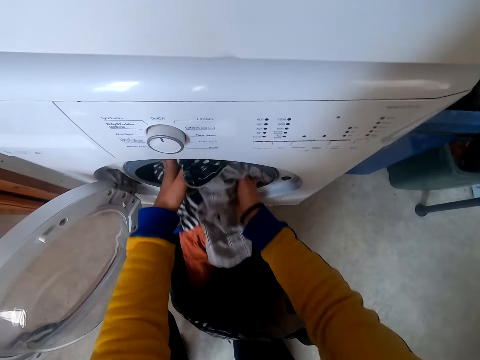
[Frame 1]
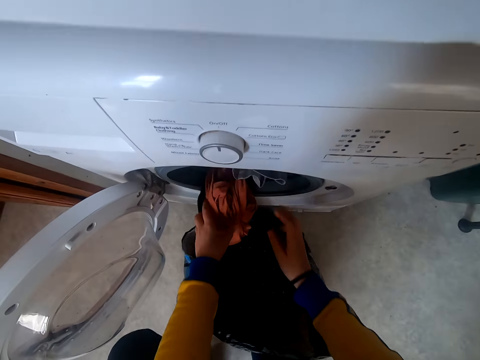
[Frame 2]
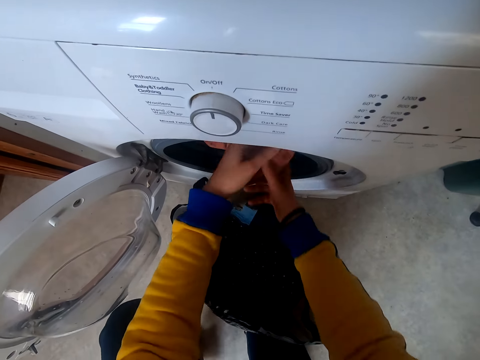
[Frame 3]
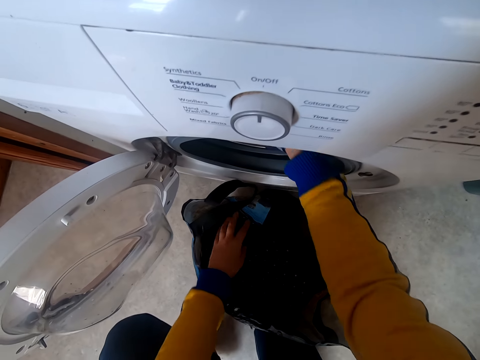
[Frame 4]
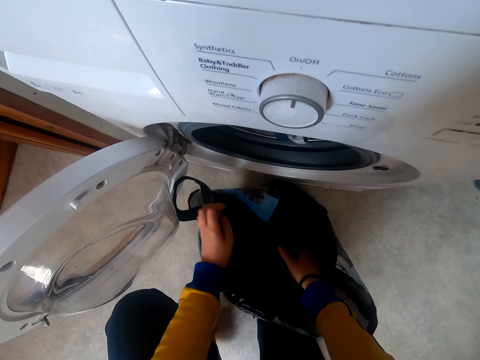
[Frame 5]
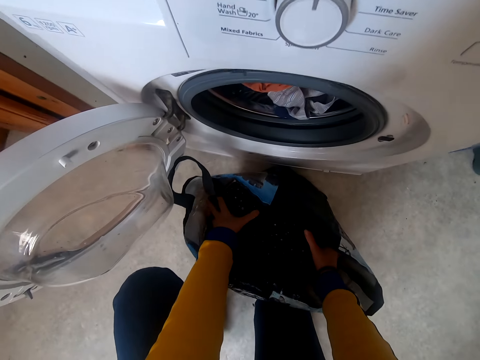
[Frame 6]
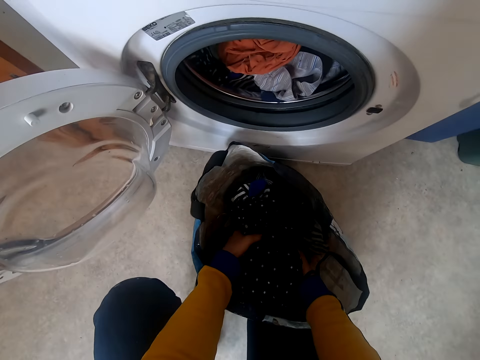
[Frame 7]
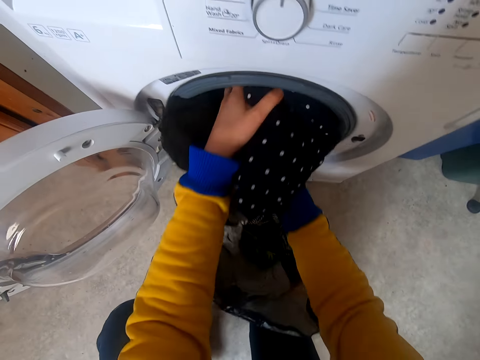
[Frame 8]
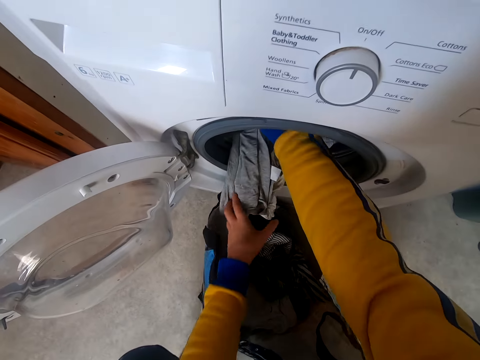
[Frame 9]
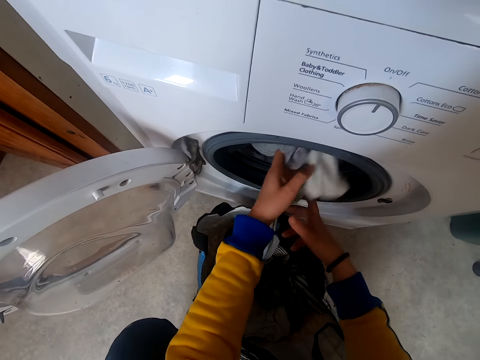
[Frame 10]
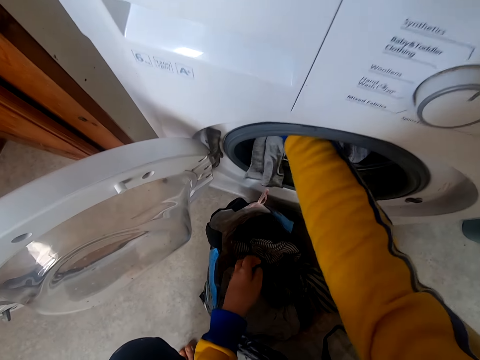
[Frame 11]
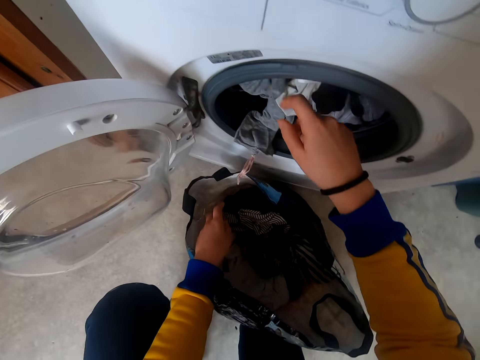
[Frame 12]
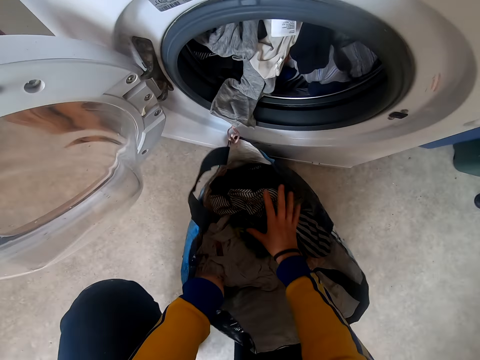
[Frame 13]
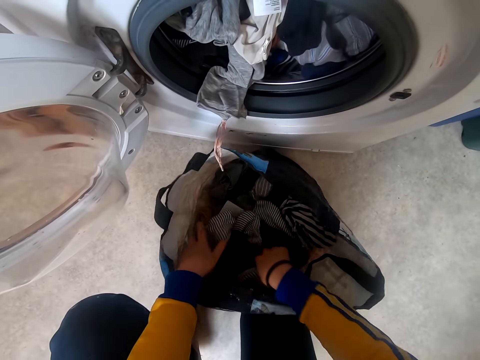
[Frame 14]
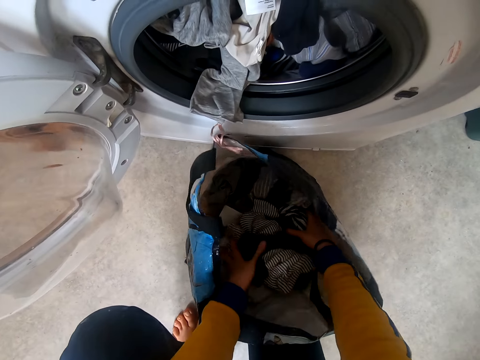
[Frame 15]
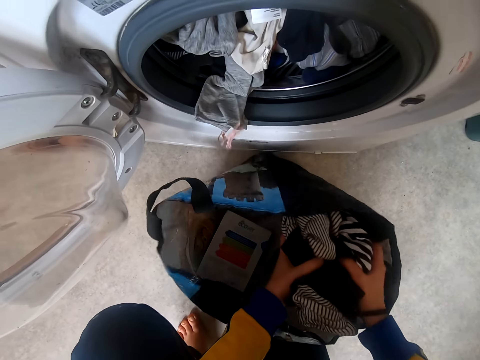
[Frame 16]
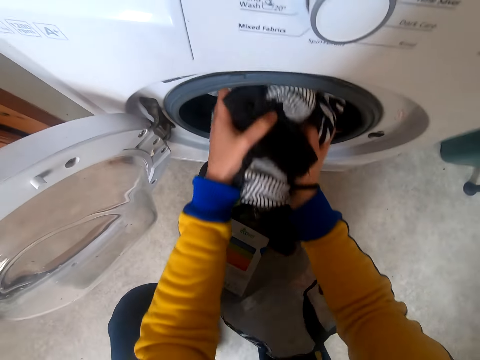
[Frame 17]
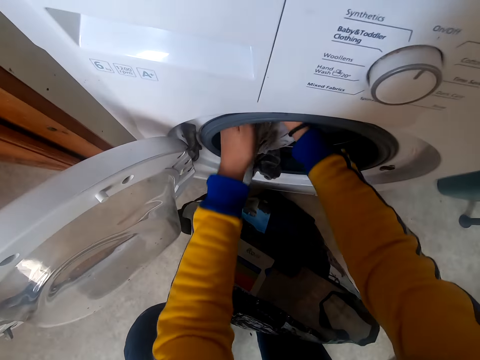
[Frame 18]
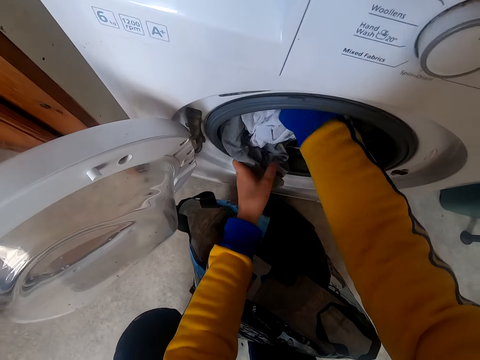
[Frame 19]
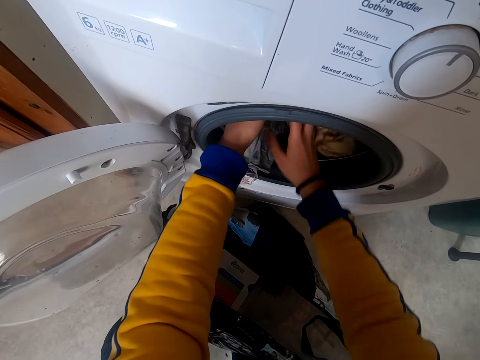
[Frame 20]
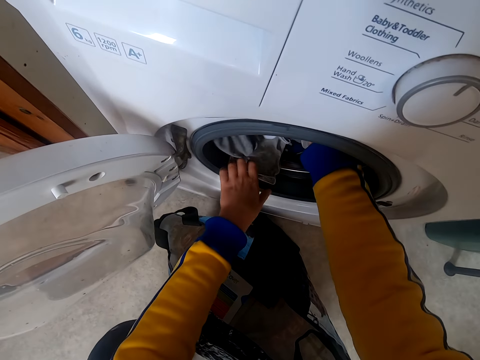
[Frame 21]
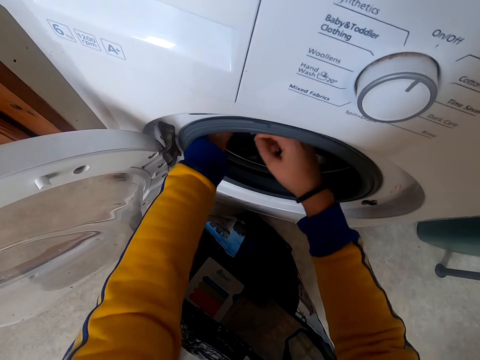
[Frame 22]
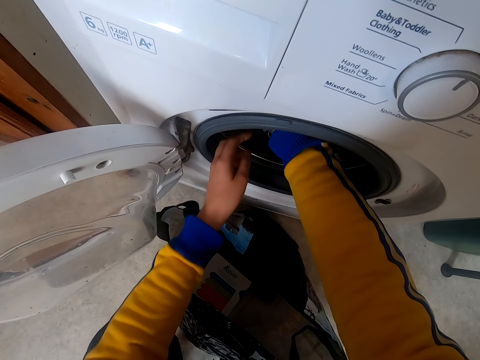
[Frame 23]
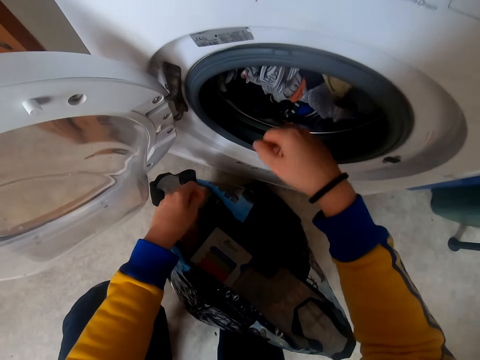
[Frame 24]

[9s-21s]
The camera wearer picks clothes in the bag. They put clothes inside the laundry machine. They take the clothes from the bag and put the clothes in the laundry machine. They take the clothes from the bag and put the clothes in the laundry machine.

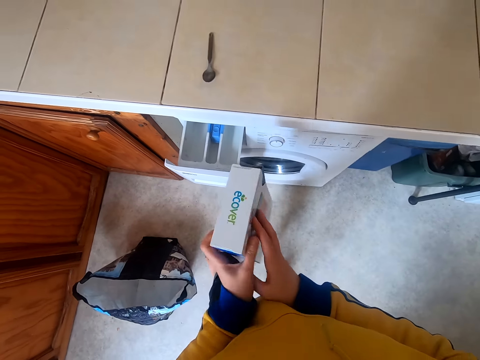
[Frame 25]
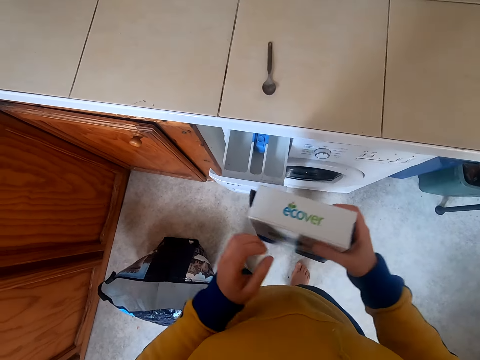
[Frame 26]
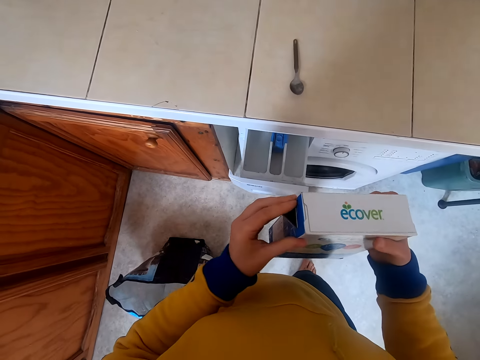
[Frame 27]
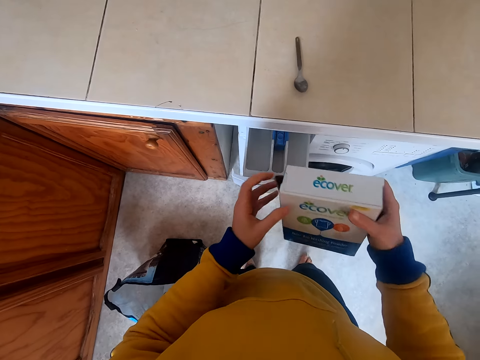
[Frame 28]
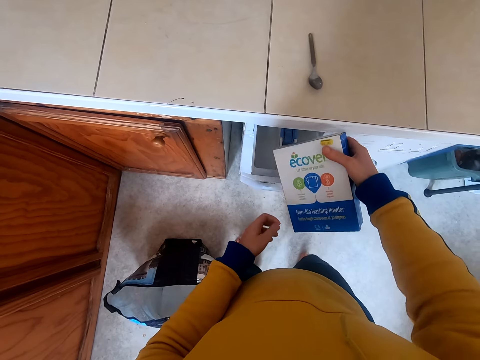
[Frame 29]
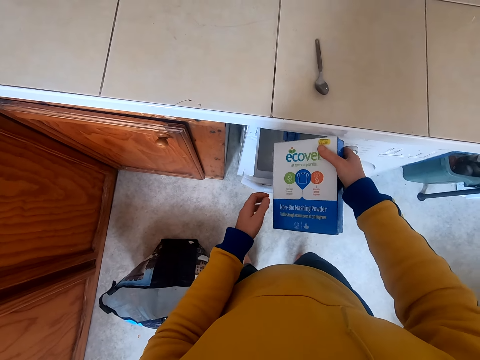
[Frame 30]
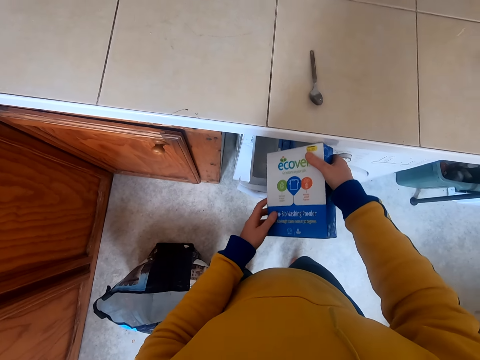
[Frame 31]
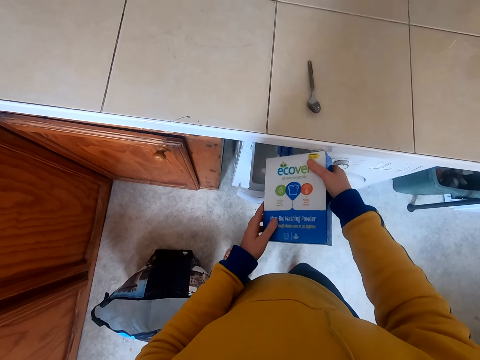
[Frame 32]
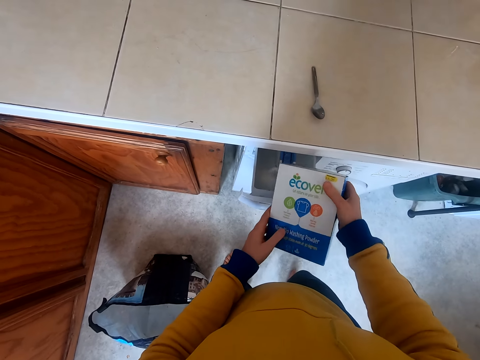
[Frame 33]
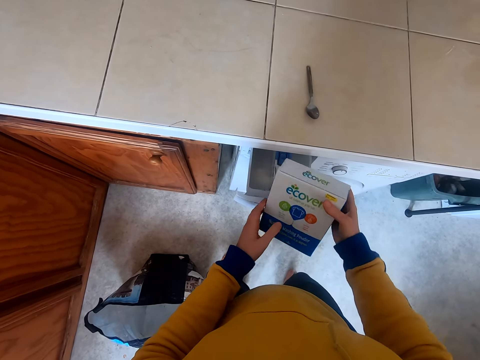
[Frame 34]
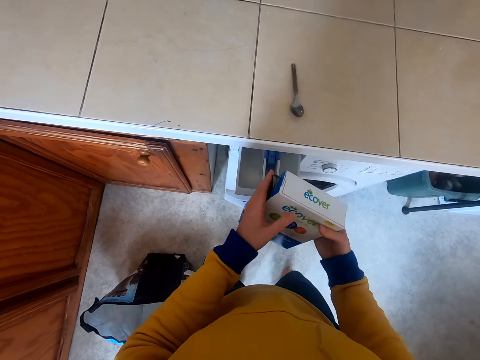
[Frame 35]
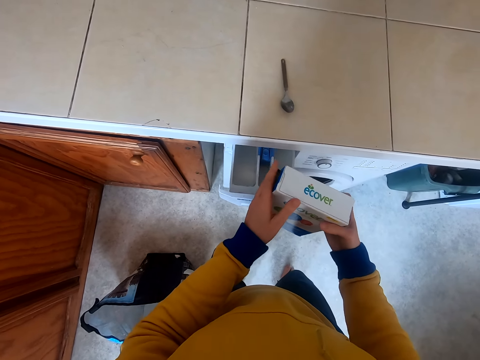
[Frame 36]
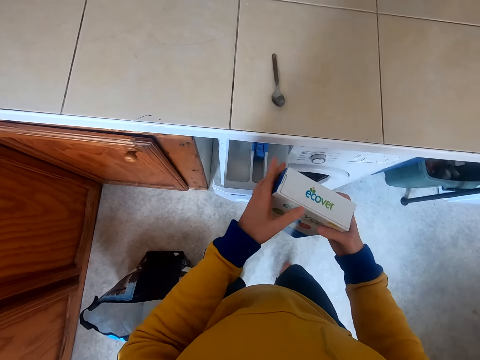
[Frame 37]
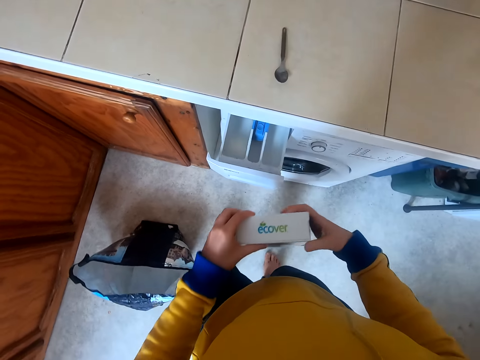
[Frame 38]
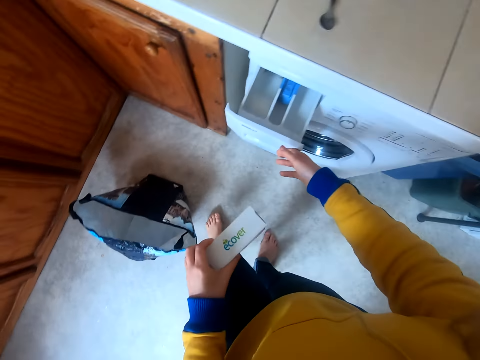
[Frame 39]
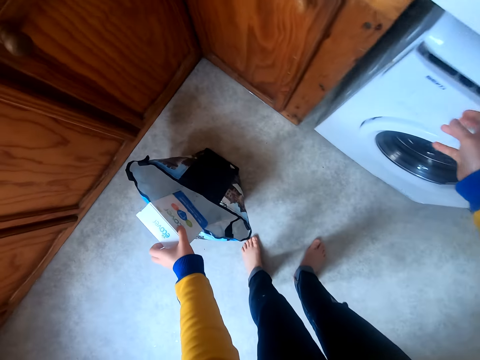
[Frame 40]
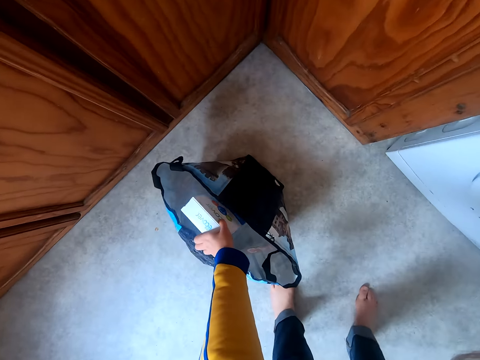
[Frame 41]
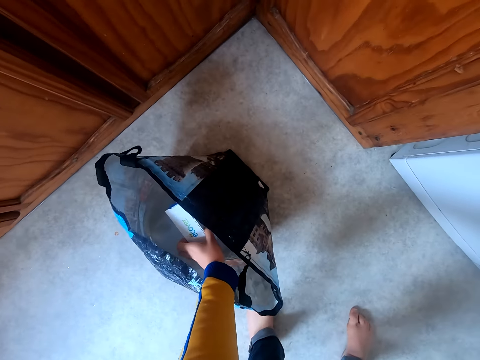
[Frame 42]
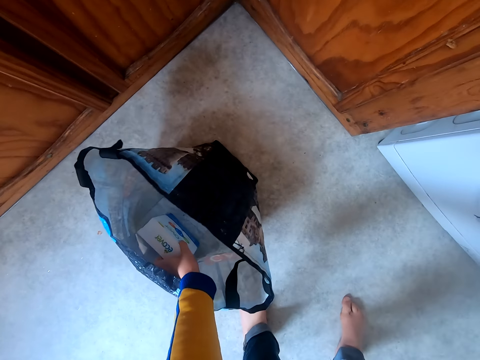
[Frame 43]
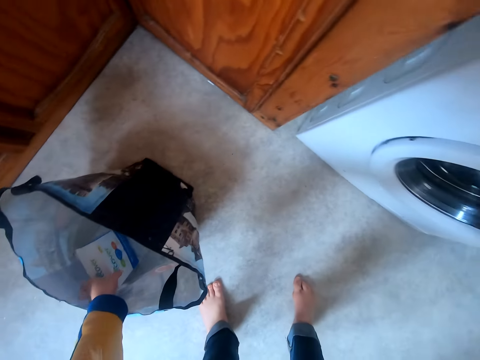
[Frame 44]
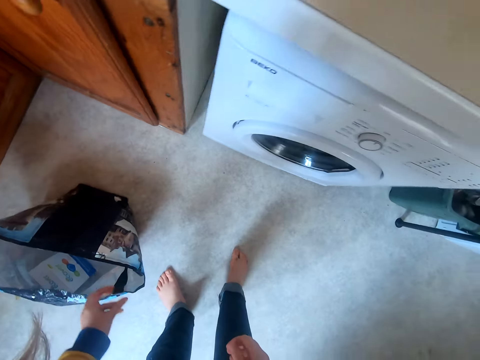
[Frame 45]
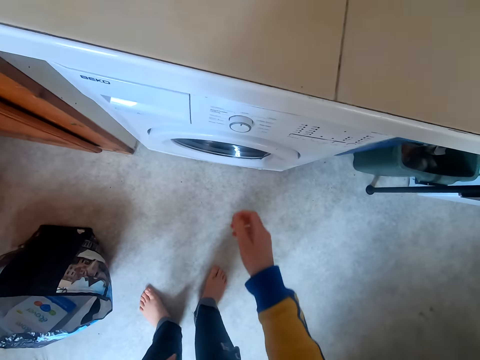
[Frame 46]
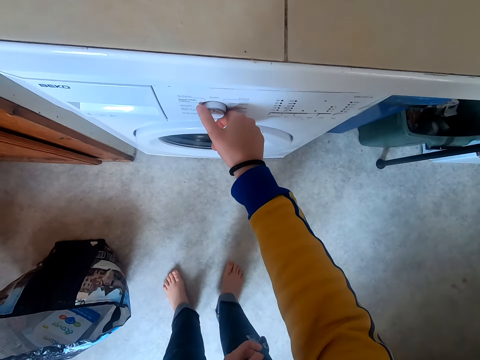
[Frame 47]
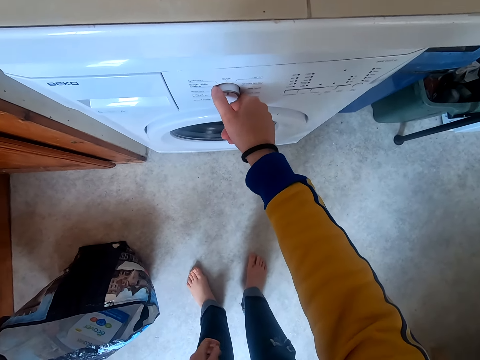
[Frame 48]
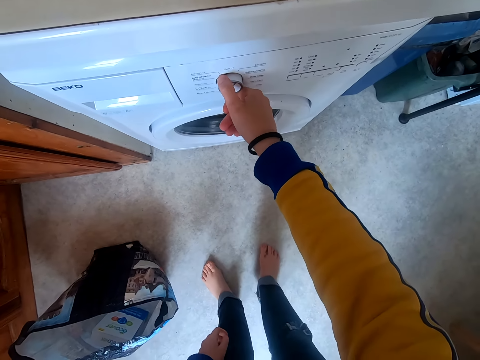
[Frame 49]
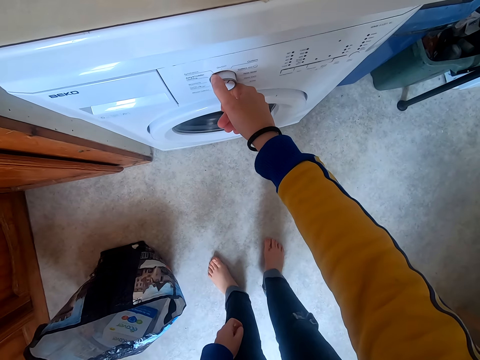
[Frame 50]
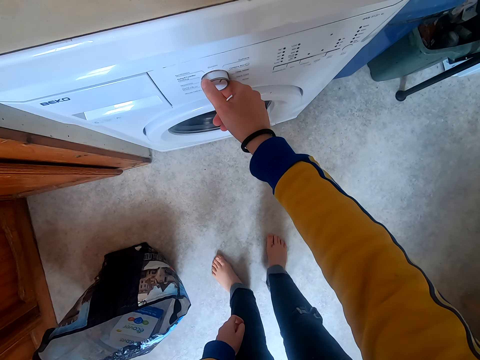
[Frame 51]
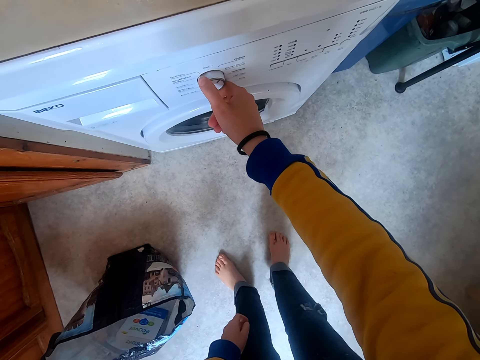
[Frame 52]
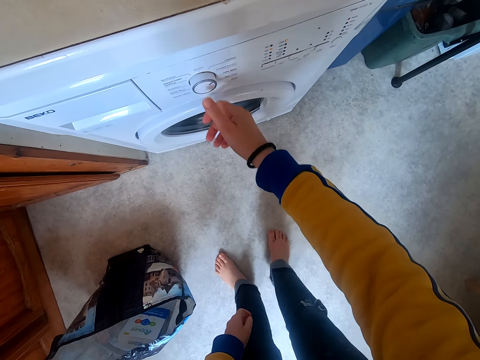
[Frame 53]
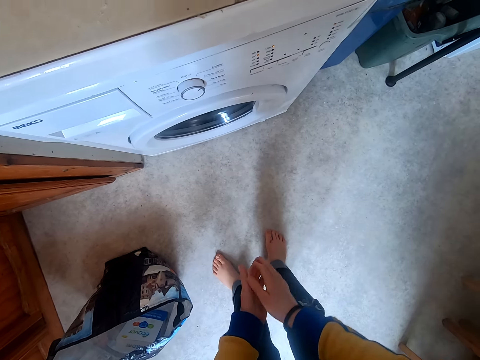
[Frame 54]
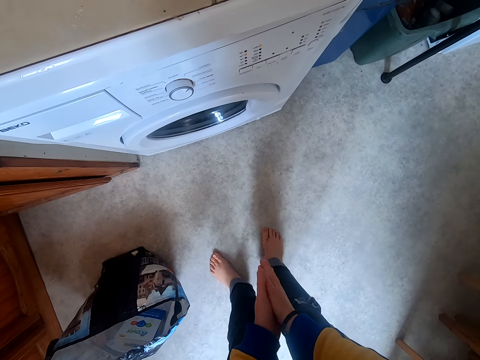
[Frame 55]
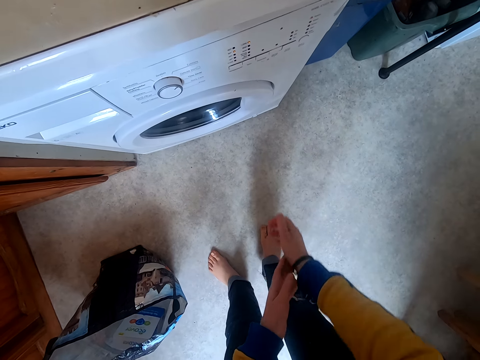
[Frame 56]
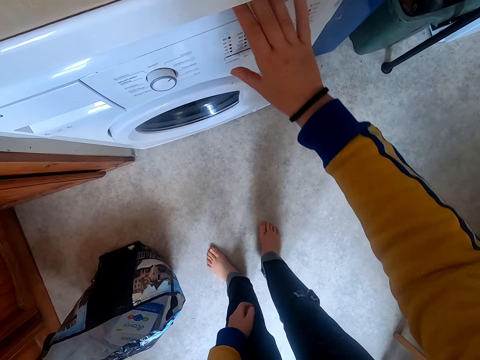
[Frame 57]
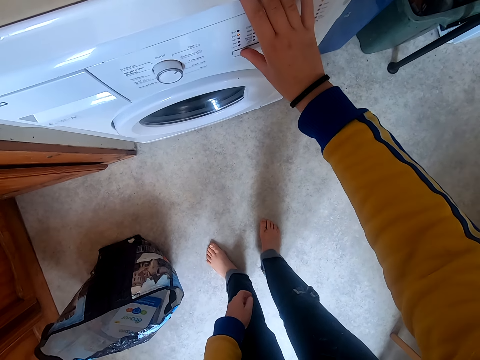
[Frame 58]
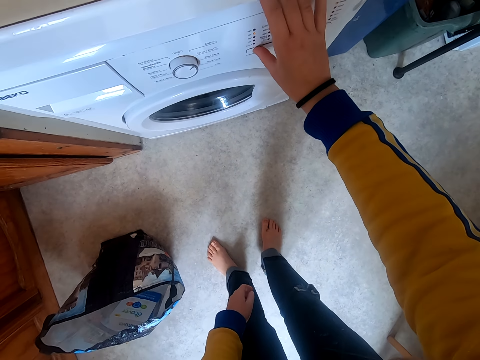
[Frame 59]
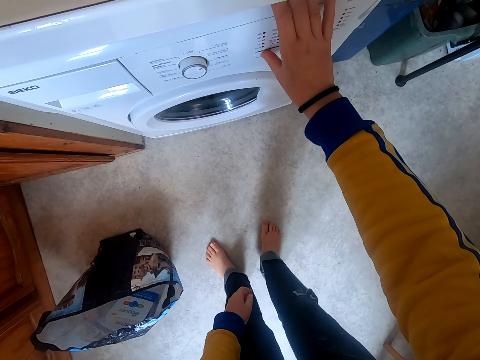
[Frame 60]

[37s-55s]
The camera wearer pours something on the laundry machine. They put powder on the tray. They close something. They push the tray in the washing machine. They close the drawer. They put the washing powder in the bag. They regulate the laundry machine. They turn on the washing machine. They stare at the laundry machine and touch the laundry machine.
